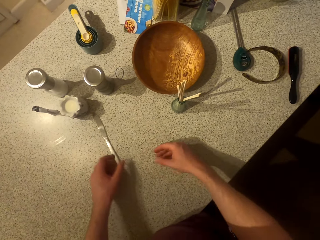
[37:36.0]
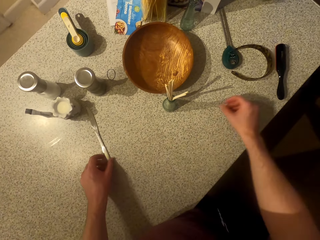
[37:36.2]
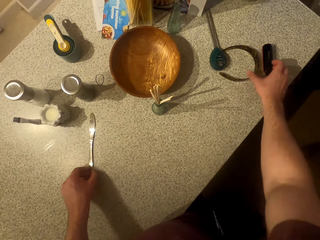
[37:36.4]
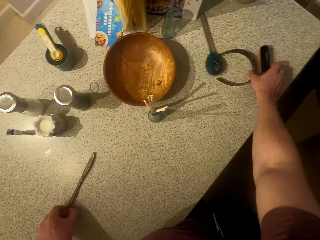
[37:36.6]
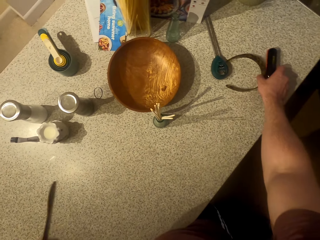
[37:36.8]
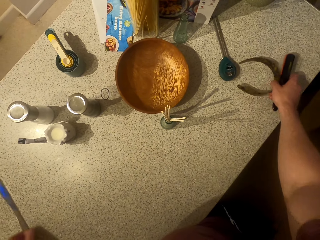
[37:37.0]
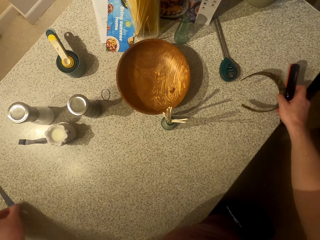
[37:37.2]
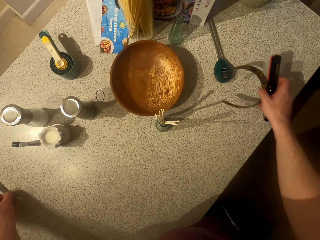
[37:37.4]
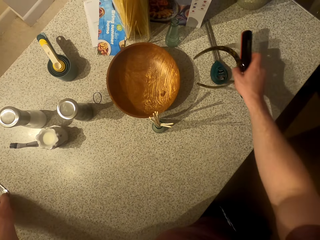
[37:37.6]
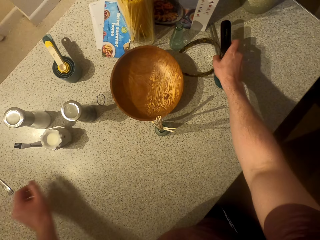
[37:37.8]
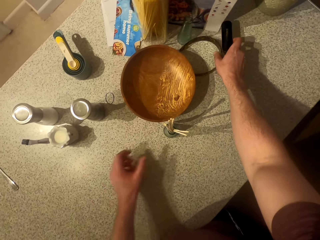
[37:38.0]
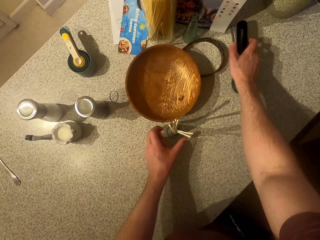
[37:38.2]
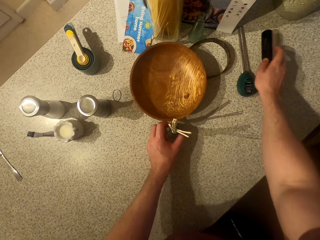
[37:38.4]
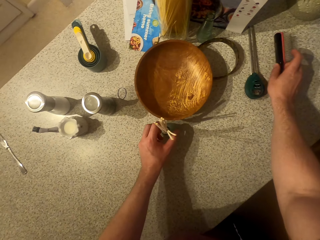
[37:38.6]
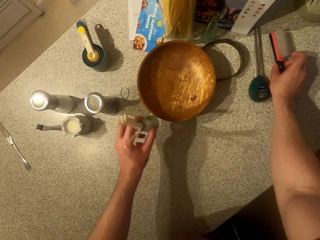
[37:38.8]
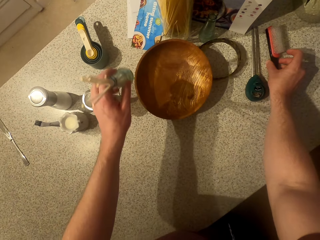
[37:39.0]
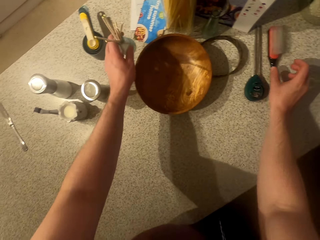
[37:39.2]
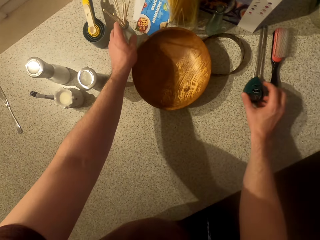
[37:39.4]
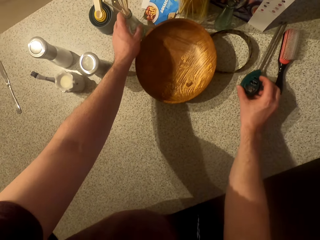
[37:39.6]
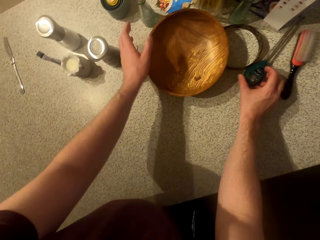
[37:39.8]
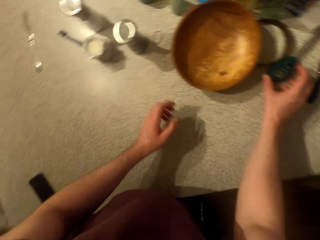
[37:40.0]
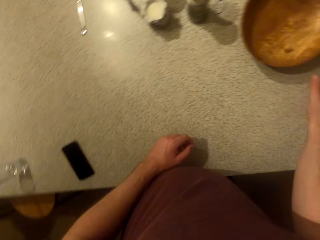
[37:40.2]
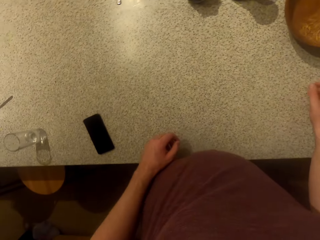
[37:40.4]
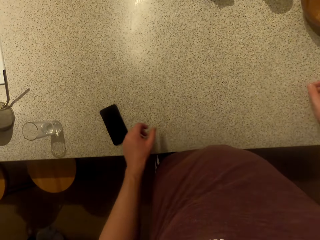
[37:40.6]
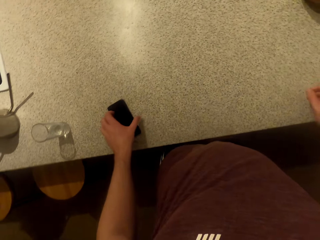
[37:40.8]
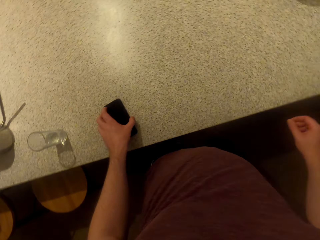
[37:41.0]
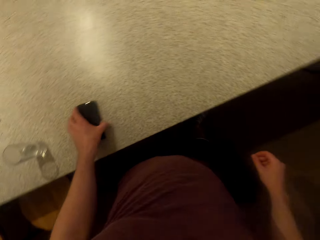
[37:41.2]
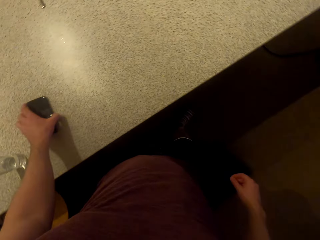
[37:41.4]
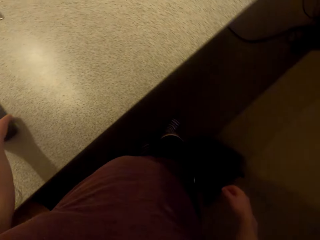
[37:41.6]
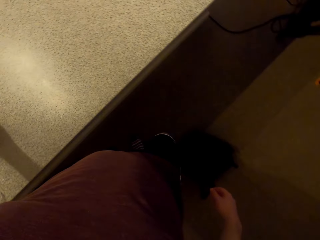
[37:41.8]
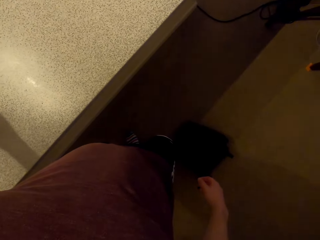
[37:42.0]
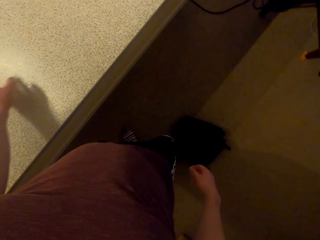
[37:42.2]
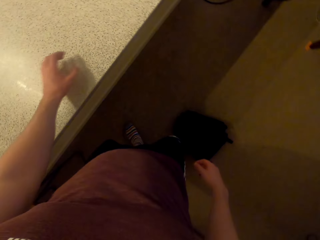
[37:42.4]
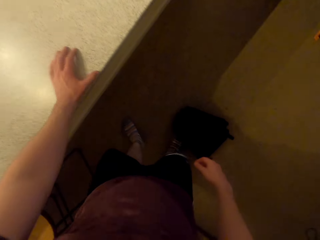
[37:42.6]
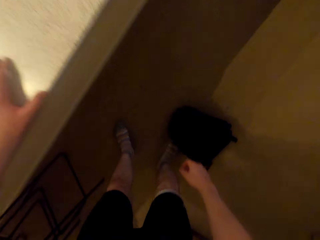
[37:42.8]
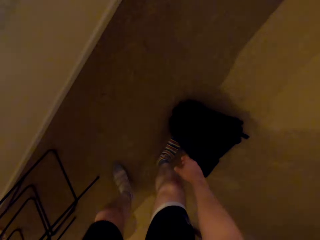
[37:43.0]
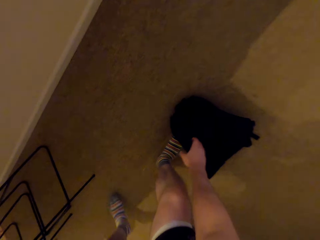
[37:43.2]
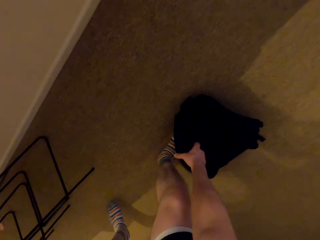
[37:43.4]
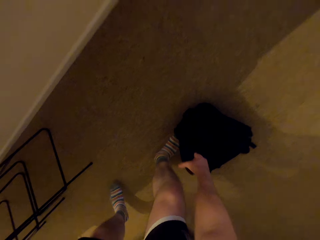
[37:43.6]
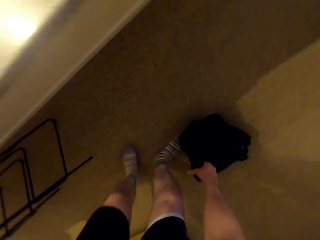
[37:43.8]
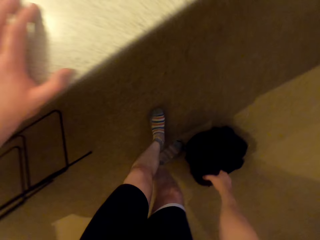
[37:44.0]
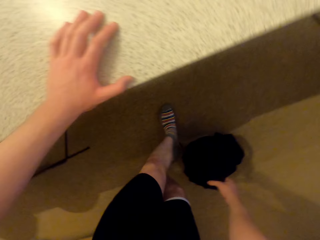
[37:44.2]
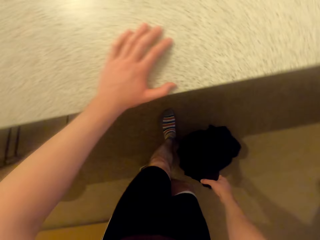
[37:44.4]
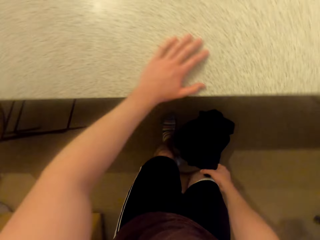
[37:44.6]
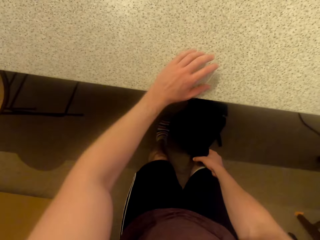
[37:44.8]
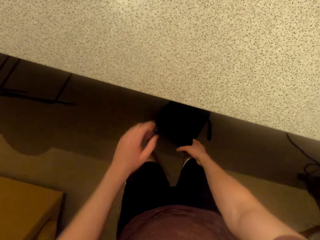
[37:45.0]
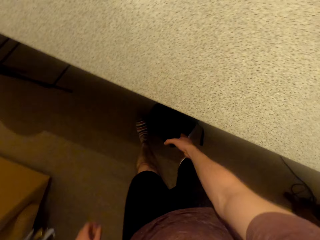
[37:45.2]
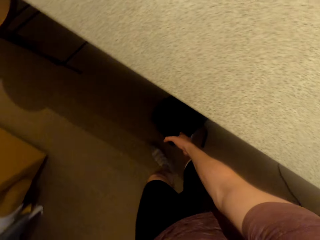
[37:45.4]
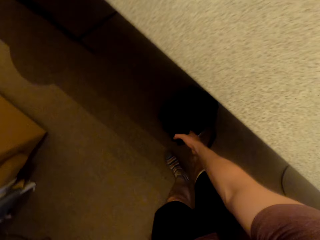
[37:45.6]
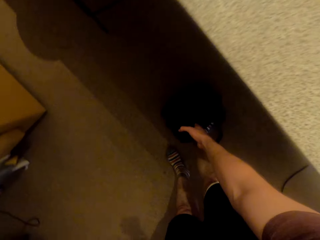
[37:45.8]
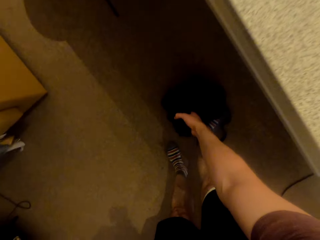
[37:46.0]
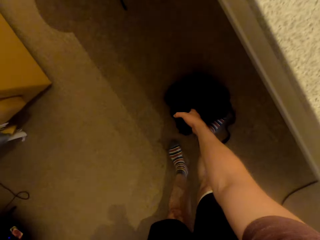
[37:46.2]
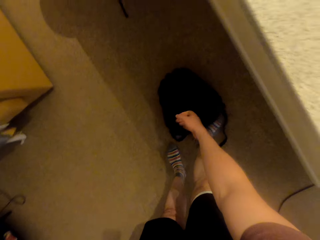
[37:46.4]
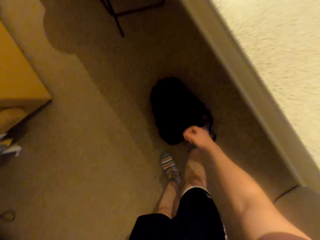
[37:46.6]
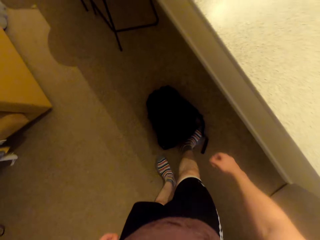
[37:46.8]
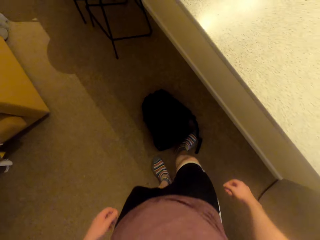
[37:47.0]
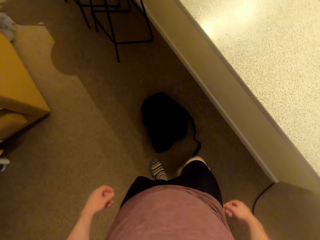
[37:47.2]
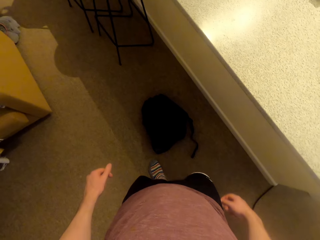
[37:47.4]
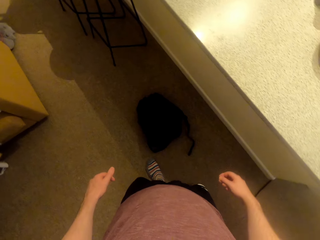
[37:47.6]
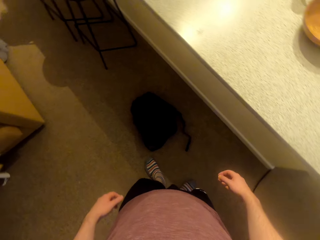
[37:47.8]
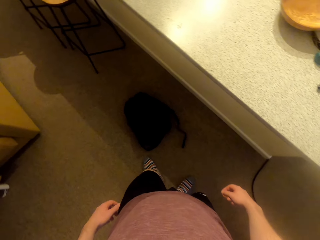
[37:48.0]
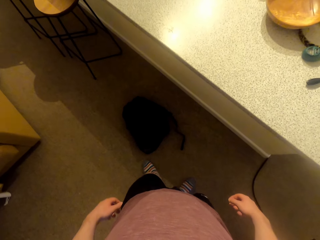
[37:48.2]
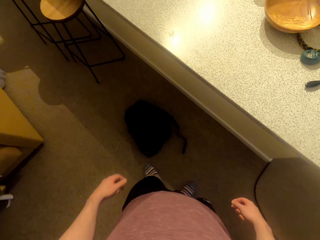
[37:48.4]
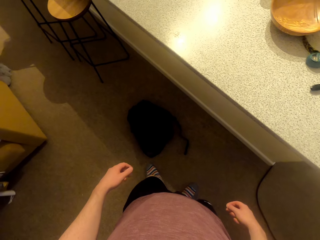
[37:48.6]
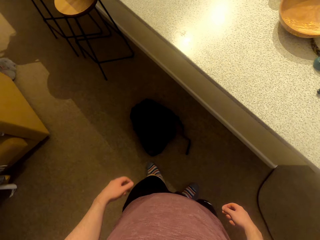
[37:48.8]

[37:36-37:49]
The camera wearer picks up the backpack.

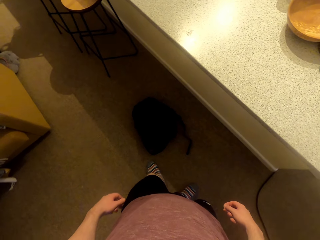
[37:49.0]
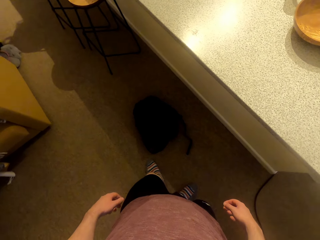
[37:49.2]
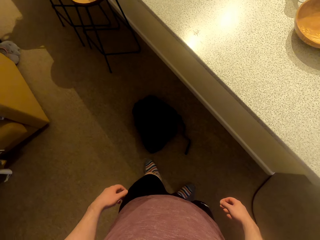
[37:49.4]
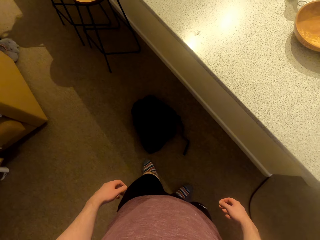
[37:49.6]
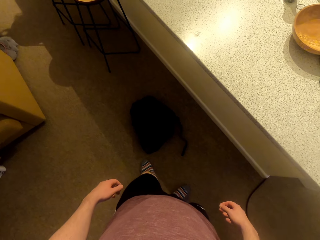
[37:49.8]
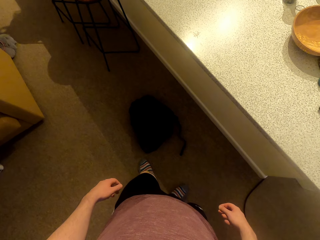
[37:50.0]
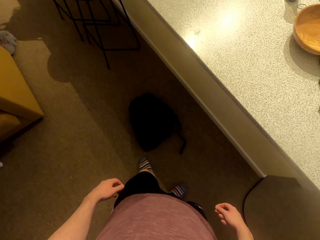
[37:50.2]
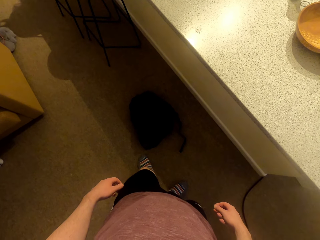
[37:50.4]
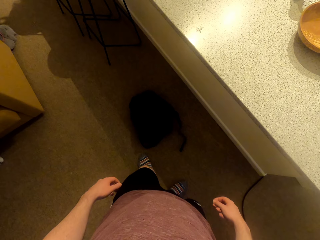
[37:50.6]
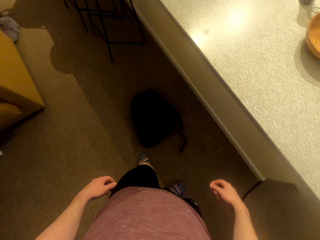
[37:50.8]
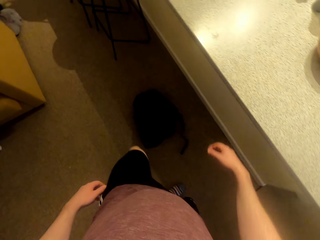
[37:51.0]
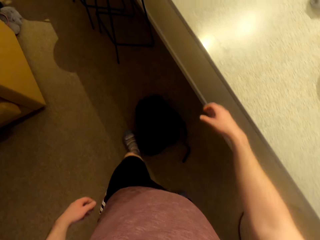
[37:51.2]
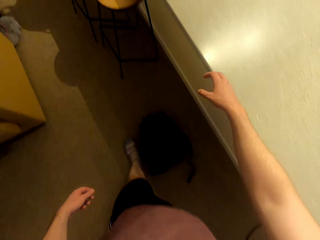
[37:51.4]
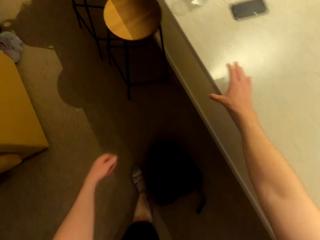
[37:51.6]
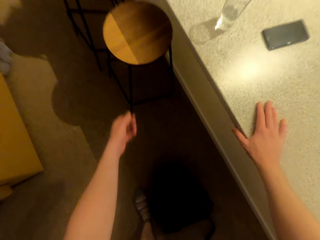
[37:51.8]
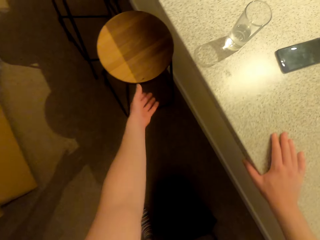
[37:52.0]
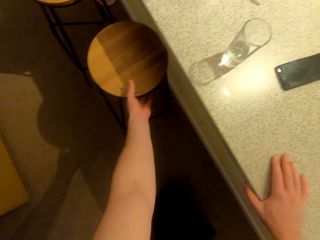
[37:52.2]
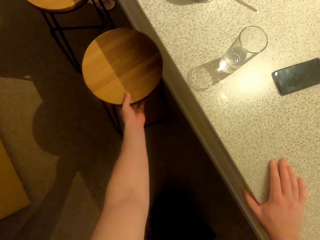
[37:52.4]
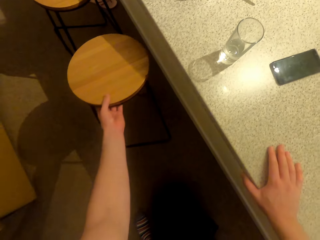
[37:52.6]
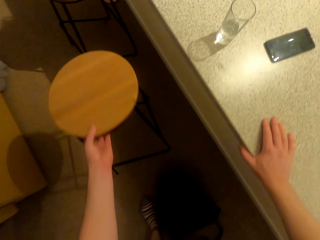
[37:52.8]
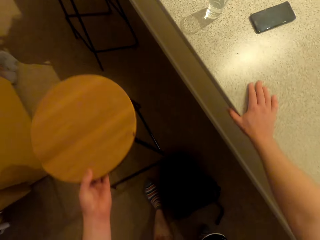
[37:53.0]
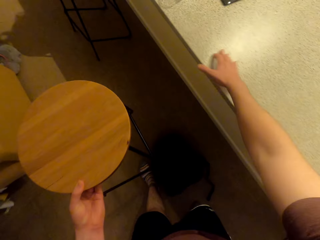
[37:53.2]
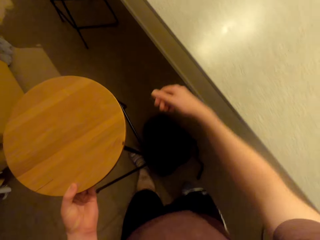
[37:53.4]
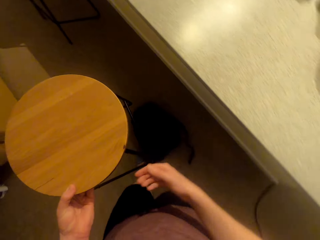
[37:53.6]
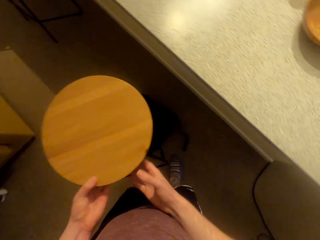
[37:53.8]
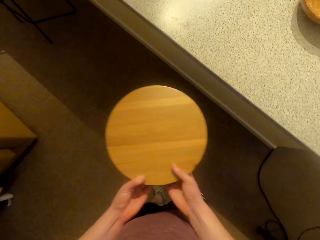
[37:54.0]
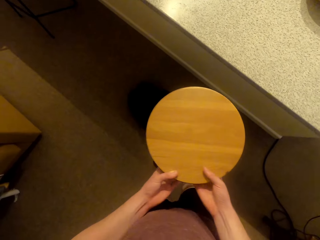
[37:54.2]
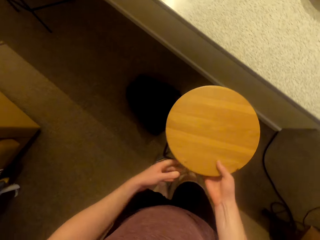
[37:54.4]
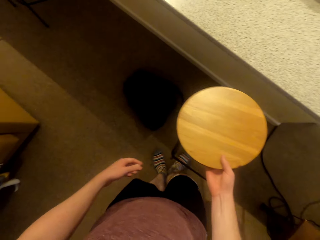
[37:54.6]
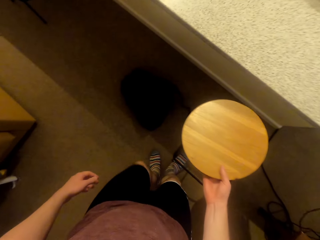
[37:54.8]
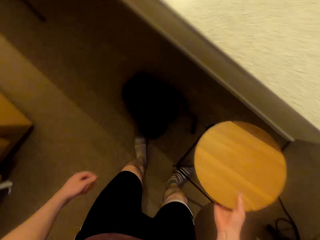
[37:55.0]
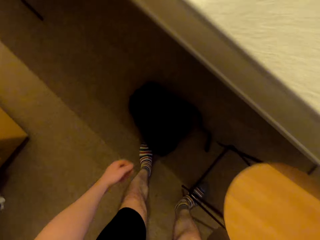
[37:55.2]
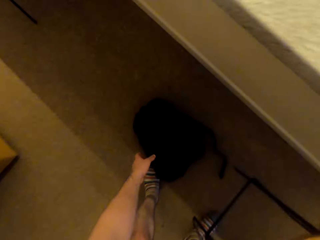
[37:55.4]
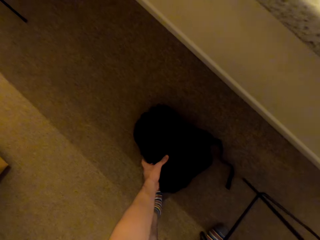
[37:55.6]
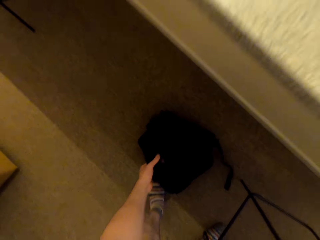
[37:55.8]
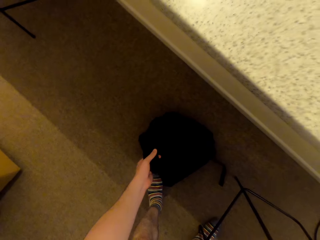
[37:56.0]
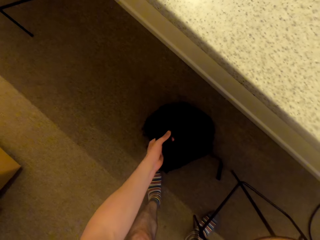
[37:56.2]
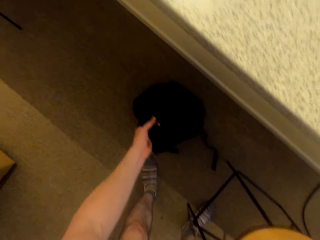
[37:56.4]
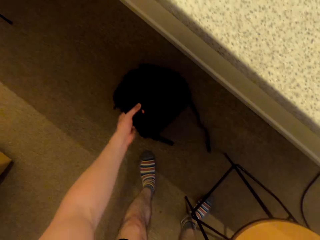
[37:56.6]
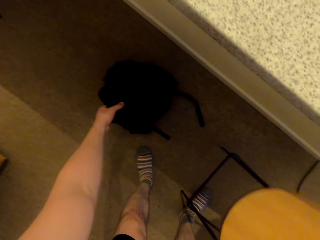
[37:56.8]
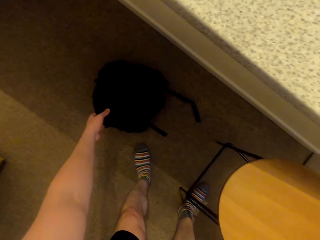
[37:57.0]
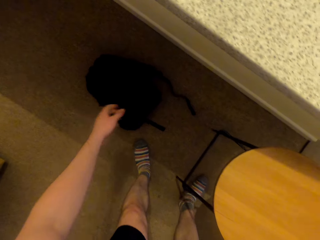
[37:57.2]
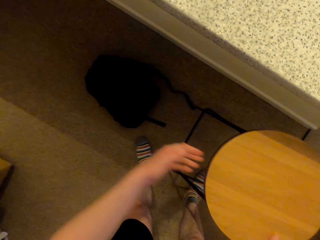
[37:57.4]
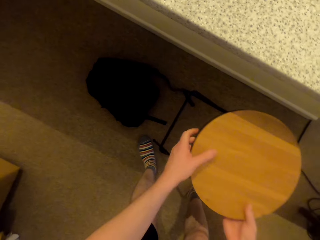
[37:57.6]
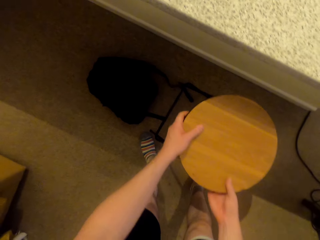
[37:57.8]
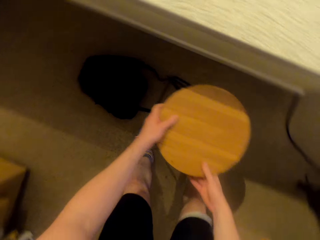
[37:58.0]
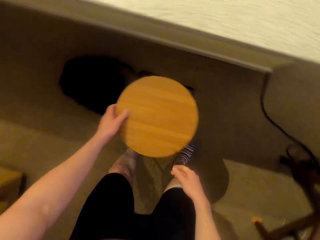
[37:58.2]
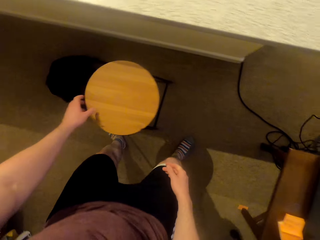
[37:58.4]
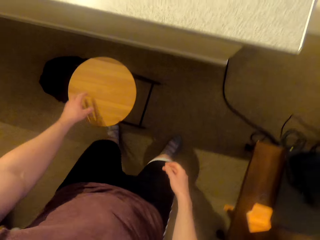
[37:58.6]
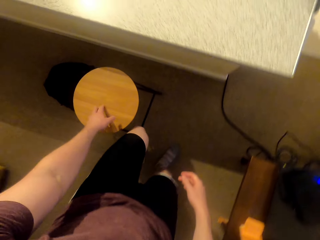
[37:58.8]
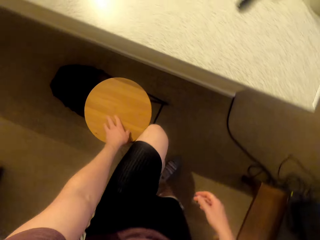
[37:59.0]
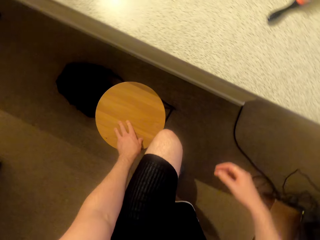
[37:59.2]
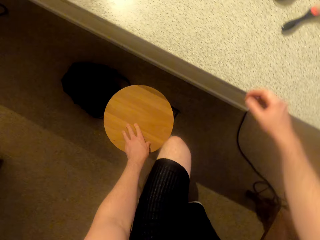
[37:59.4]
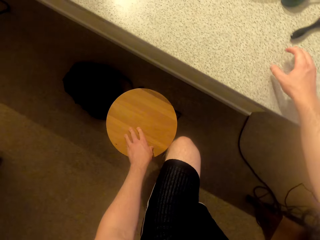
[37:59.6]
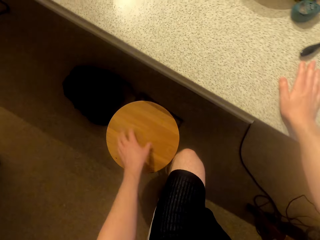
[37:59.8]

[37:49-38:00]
The camera wearer pulls a stool.
